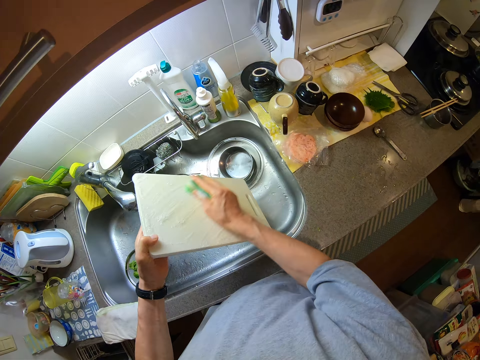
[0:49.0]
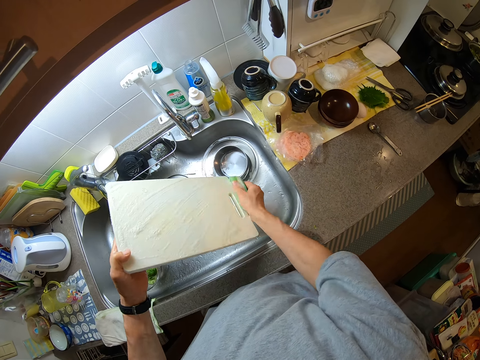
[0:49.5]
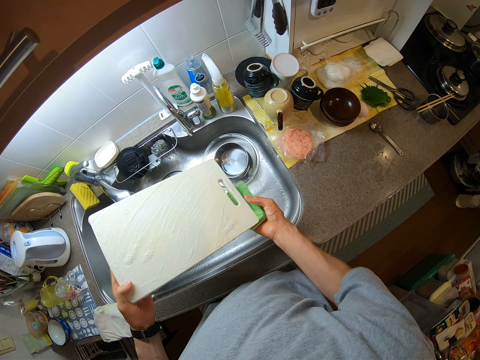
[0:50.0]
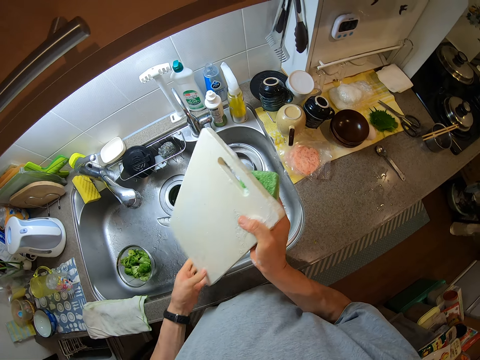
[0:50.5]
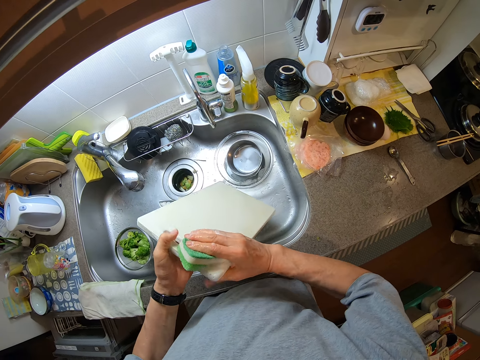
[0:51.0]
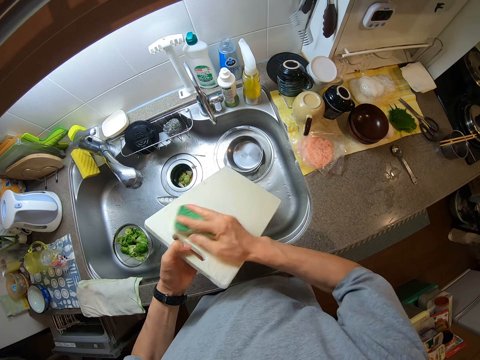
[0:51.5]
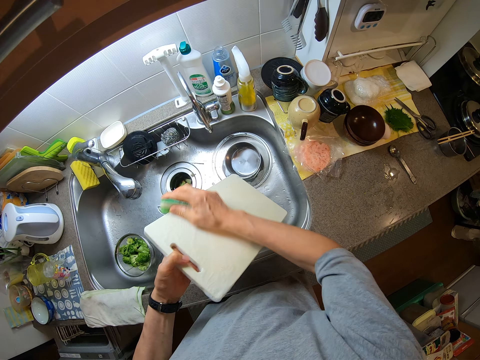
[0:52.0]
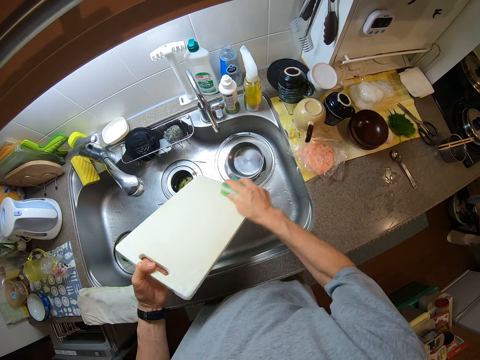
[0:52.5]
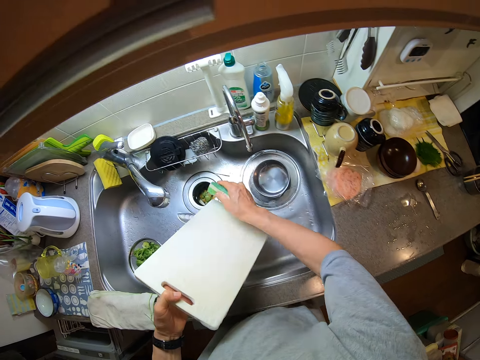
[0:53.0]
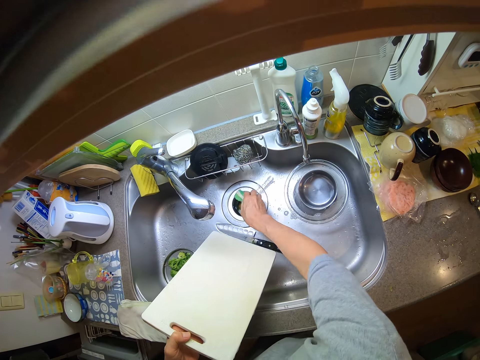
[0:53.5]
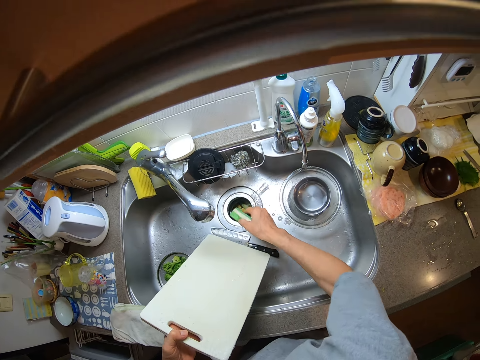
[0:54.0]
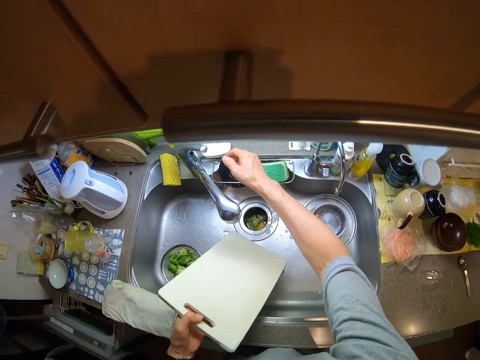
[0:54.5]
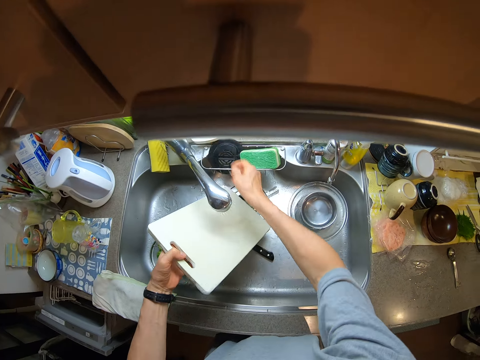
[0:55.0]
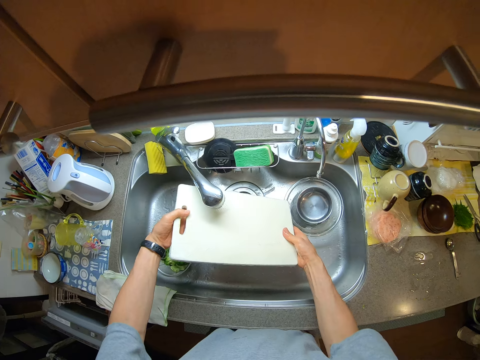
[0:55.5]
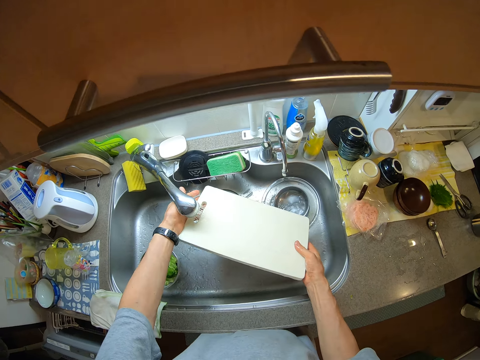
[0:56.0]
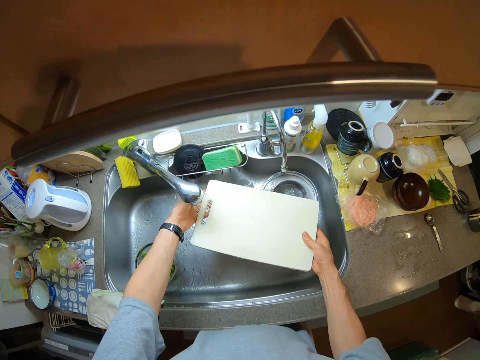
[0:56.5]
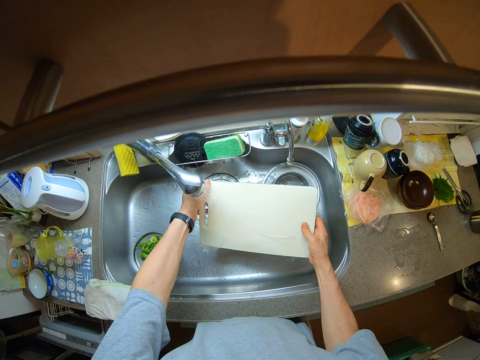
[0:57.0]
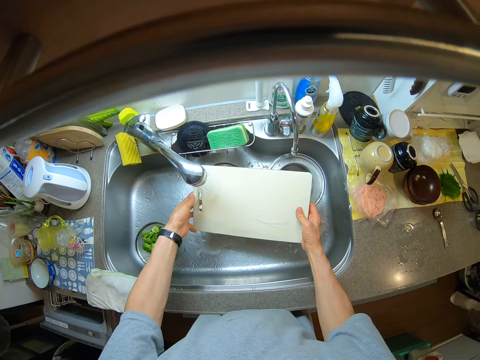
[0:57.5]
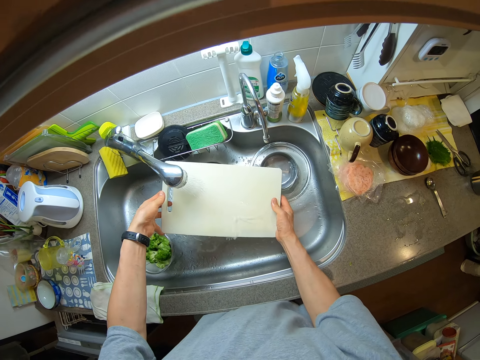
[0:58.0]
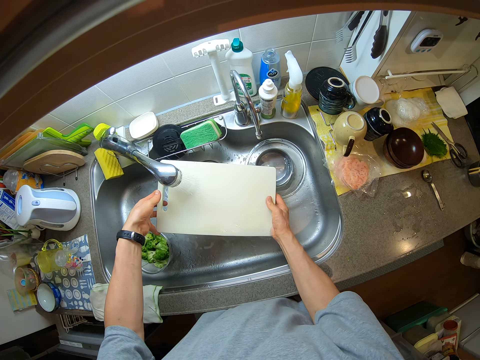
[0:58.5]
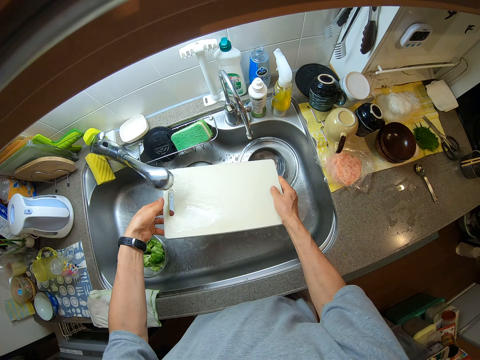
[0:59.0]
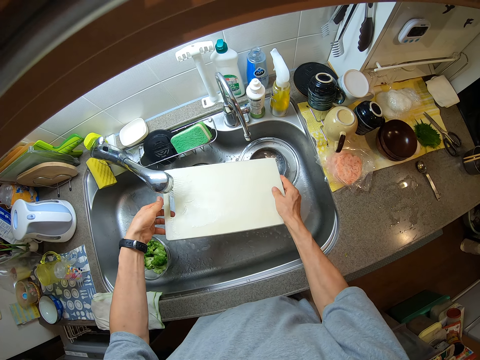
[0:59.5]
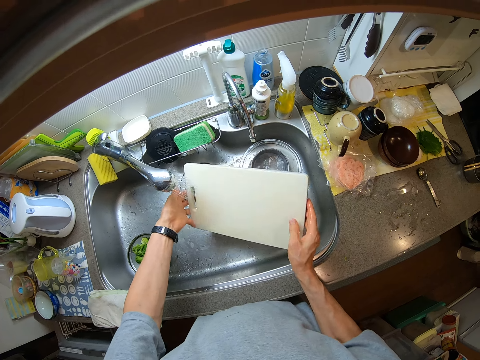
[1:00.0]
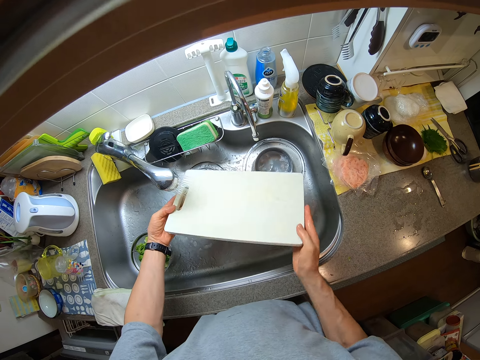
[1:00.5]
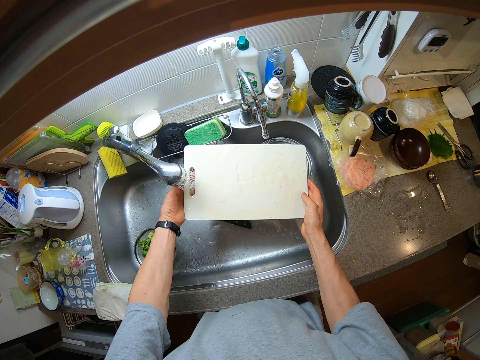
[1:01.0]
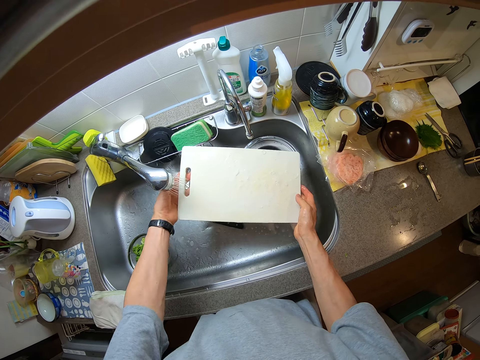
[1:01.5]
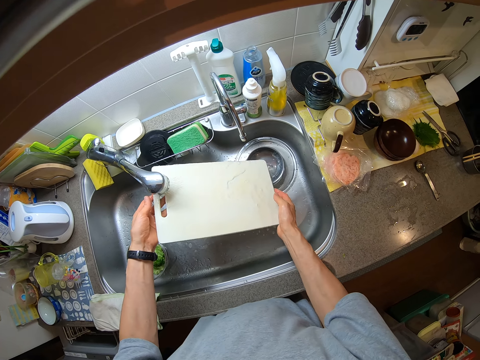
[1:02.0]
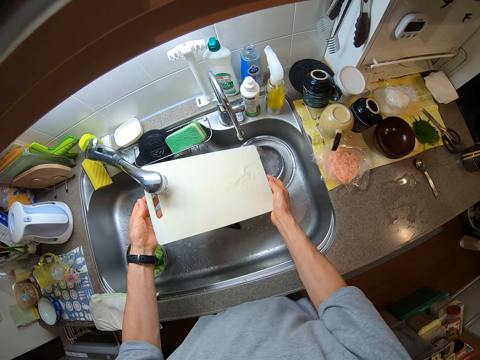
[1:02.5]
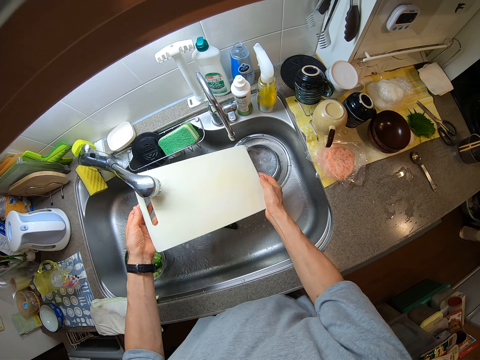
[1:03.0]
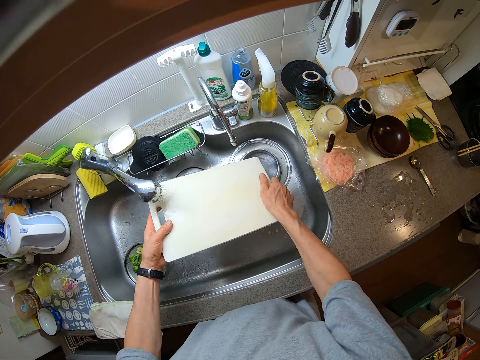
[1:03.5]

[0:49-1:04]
The camera wearer turns the chopping board. They wash the chopping board. They wash the sink. They drop the sponge on the soap rack. They open the tap. They rinse the board.

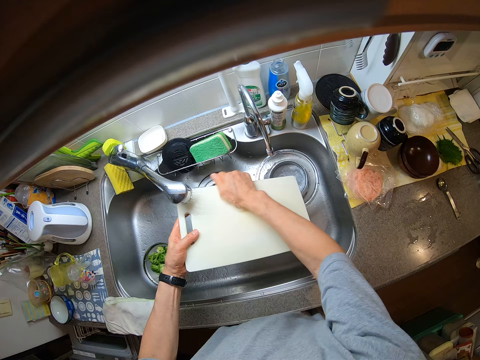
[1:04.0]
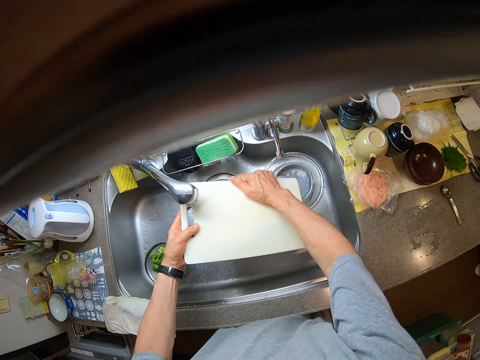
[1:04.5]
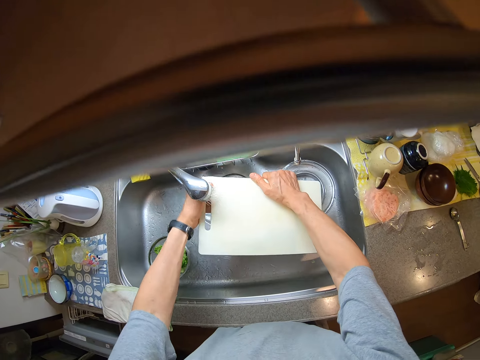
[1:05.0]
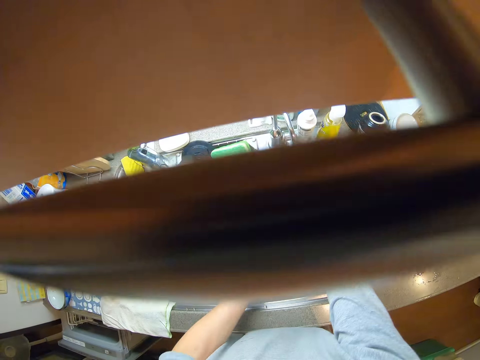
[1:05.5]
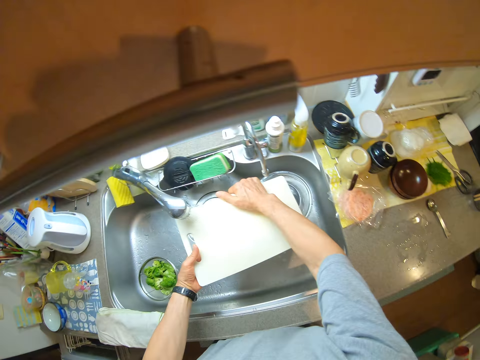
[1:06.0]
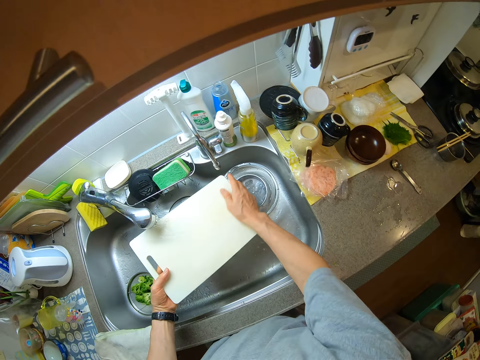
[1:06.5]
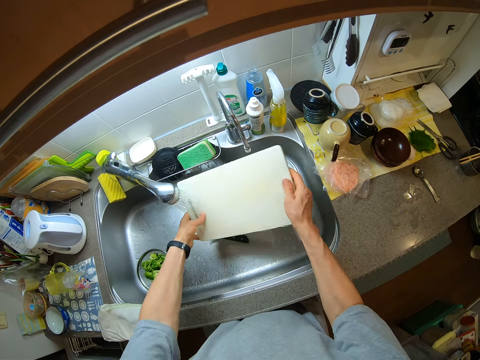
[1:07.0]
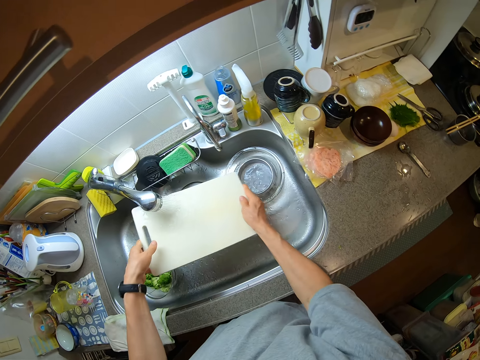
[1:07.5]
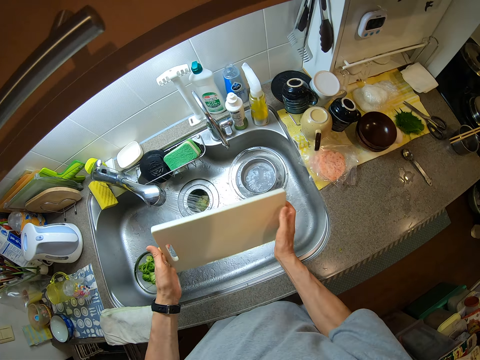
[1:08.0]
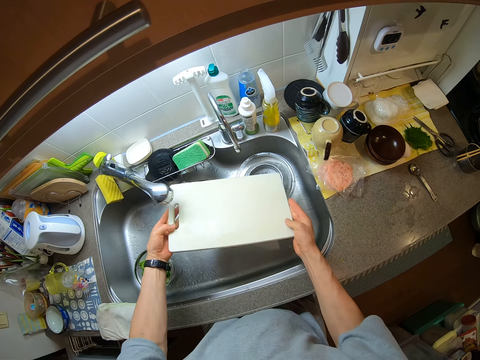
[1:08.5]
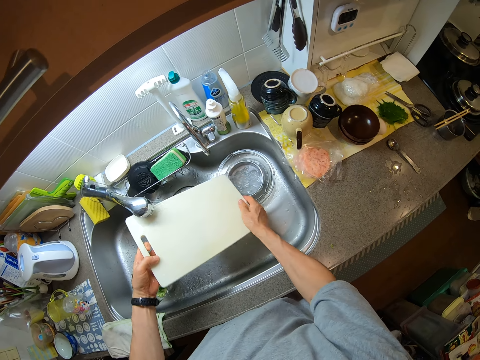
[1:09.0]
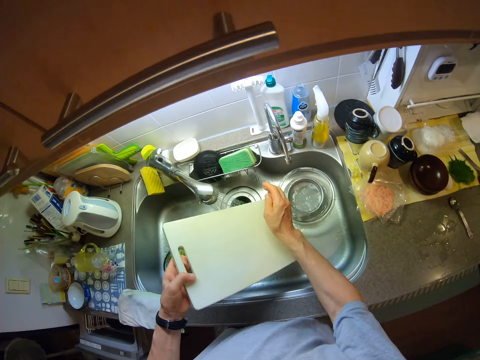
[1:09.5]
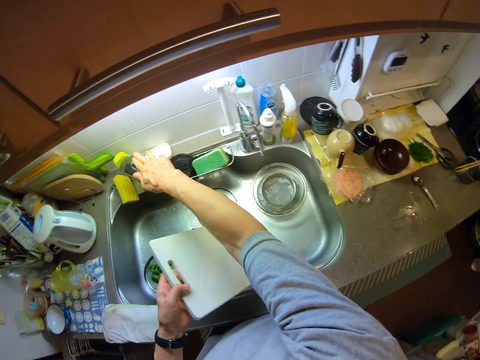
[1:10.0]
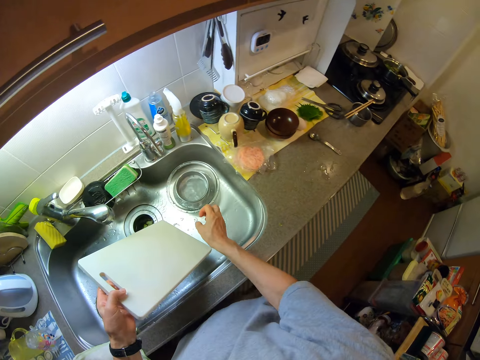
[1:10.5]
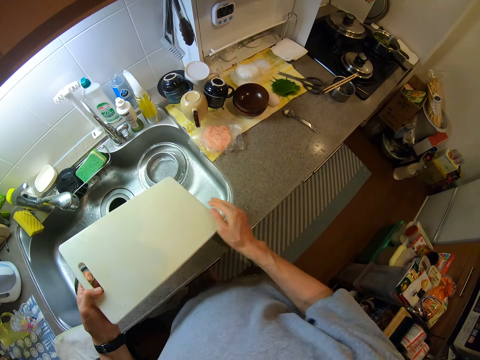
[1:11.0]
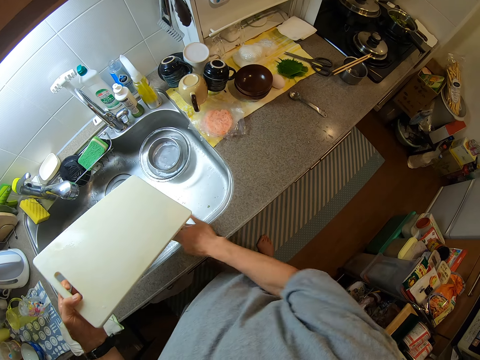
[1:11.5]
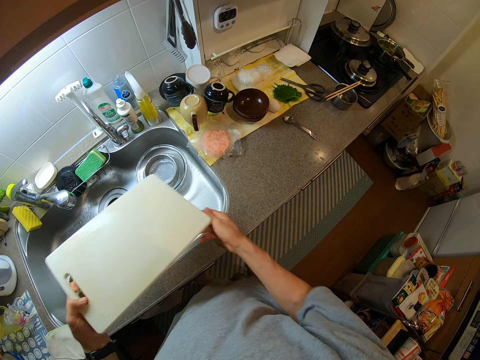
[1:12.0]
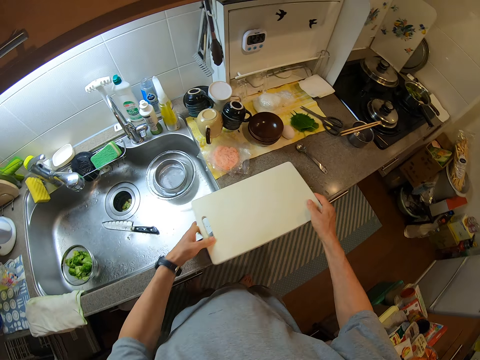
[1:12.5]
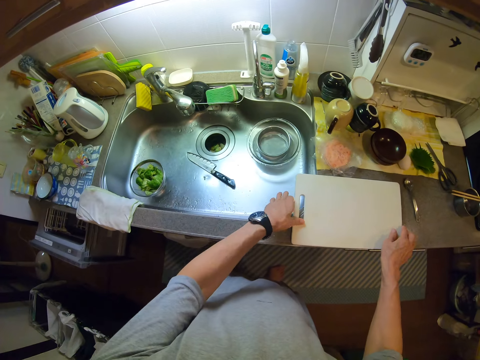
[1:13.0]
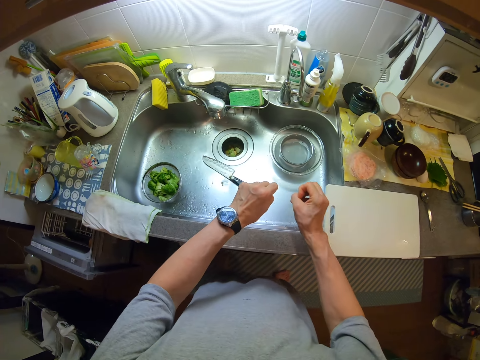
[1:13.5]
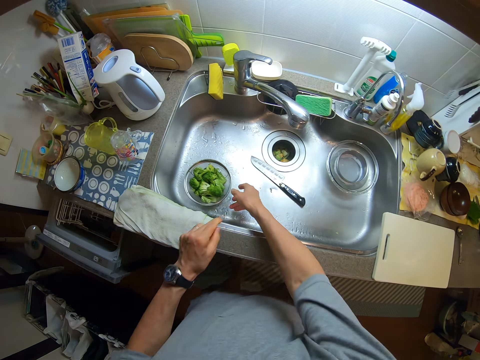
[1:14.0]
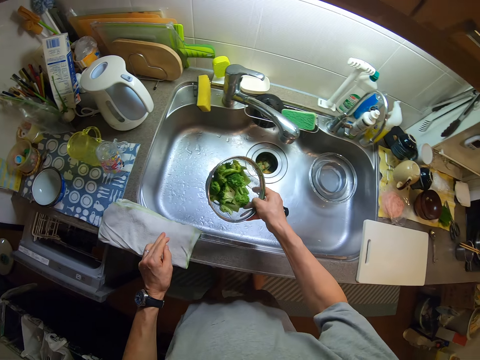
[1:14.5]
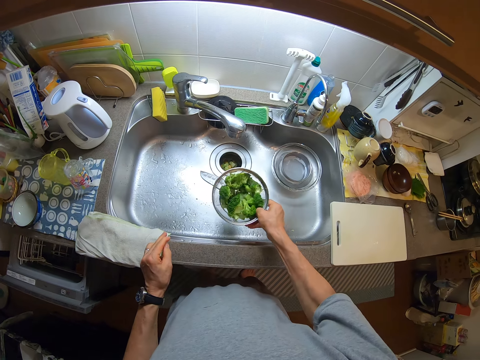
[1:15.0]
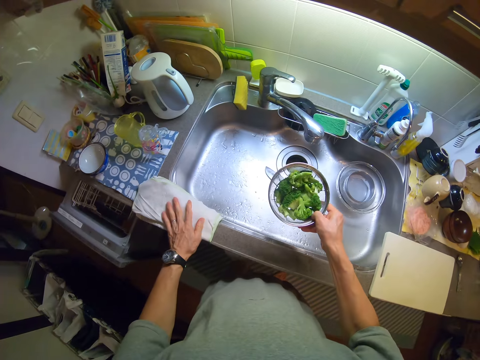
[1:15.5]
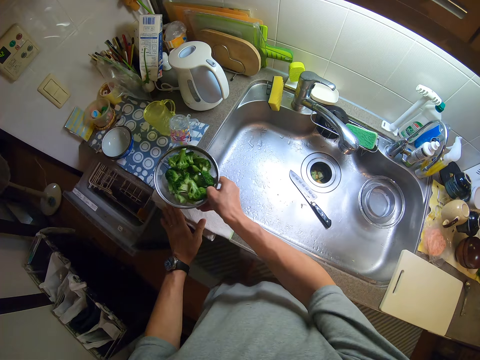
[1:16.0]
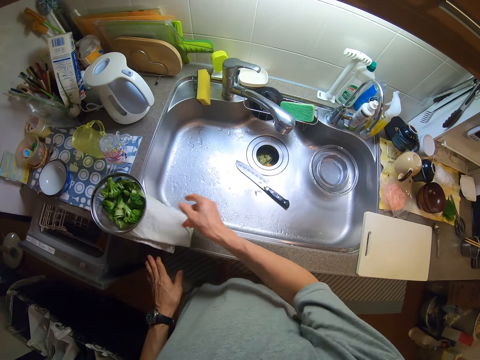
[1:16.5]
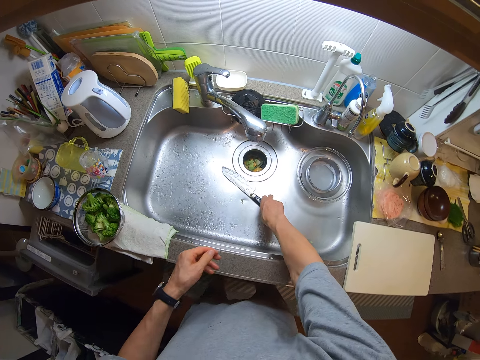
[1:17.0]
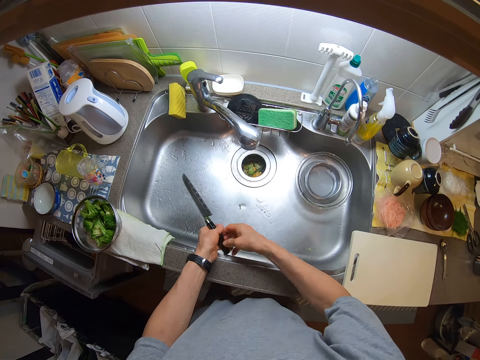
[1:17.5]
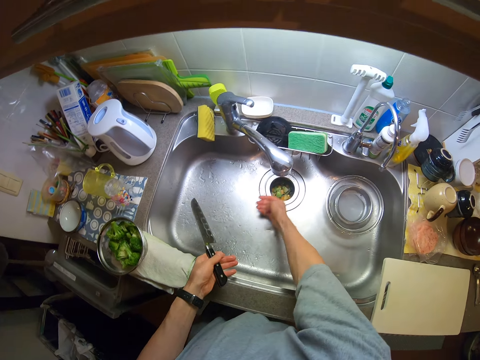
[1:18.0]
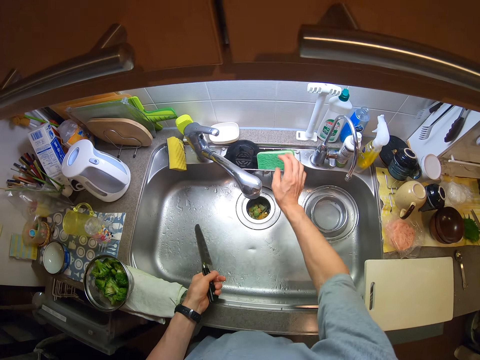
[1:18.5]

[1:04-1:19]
The camera wearer closes the tap. They wipe out water. They drop the board on the counter. They remove water. They pick up a sieve or drainer of broccoli from the sink. They shake the broccoli drainer. They drop the sieve on a towel. They pick up the knife from the sink. They wipe water. They pick up the dish cloth.
